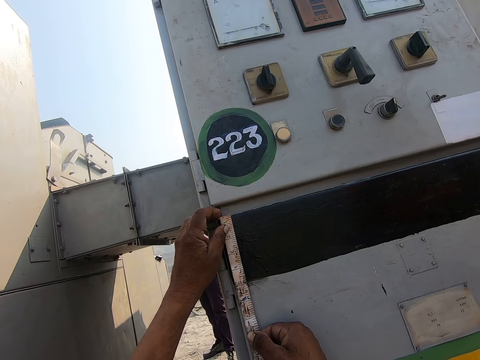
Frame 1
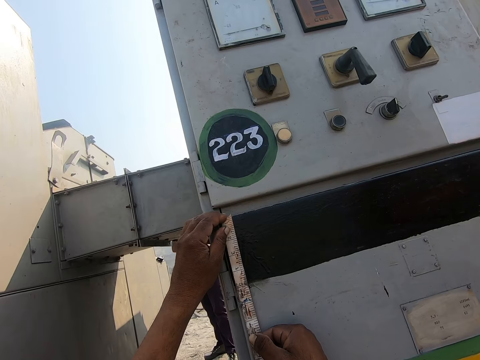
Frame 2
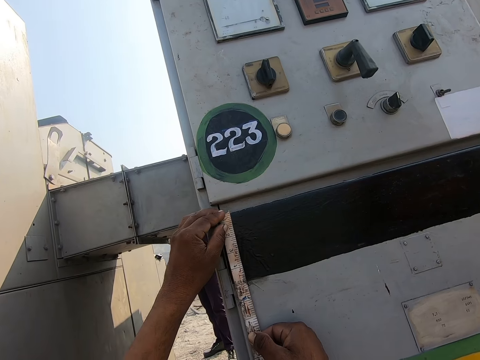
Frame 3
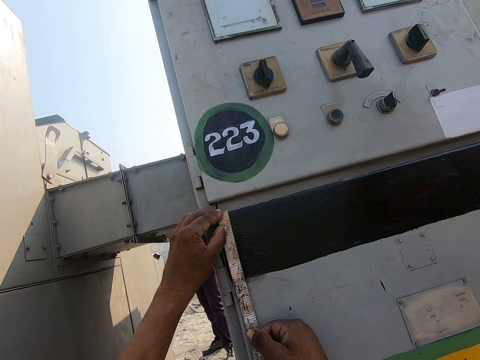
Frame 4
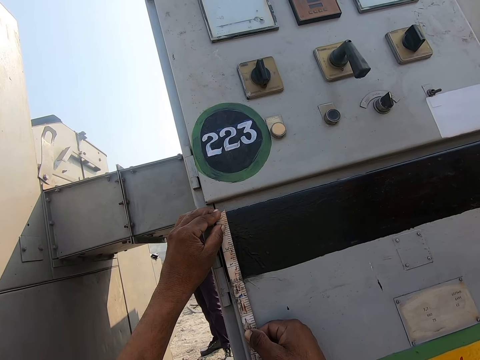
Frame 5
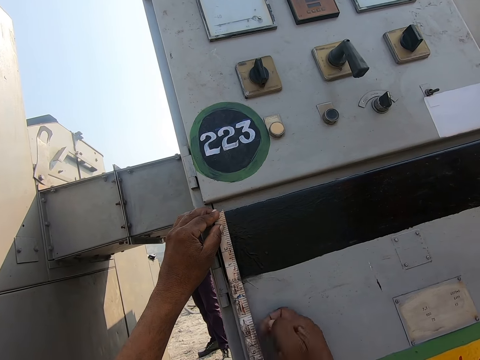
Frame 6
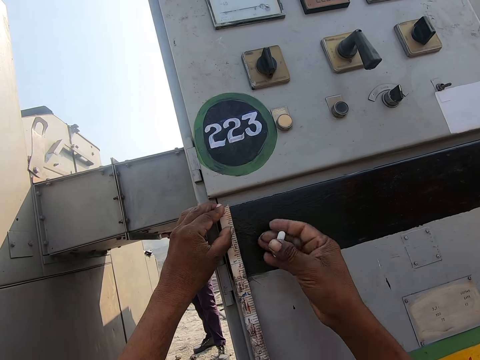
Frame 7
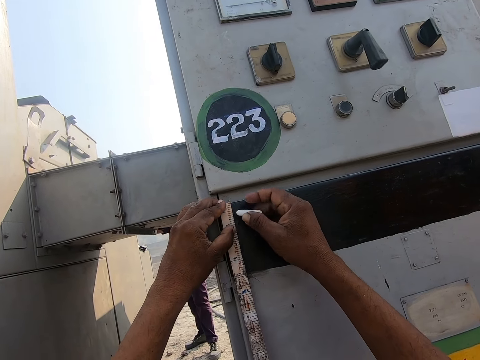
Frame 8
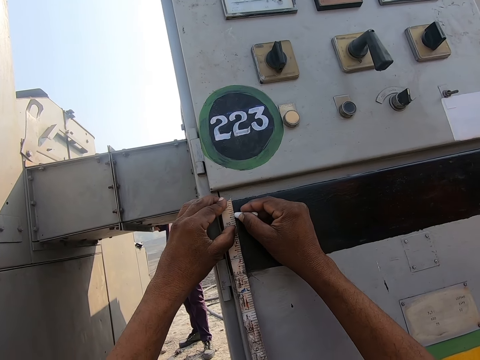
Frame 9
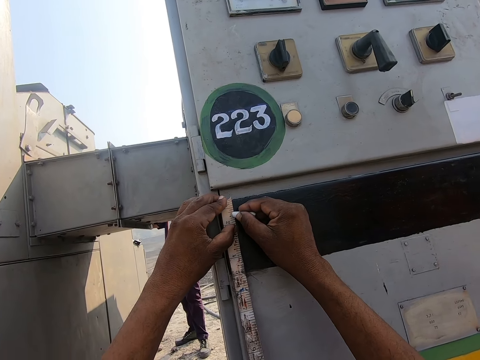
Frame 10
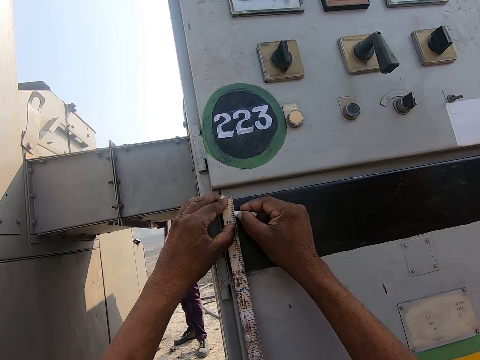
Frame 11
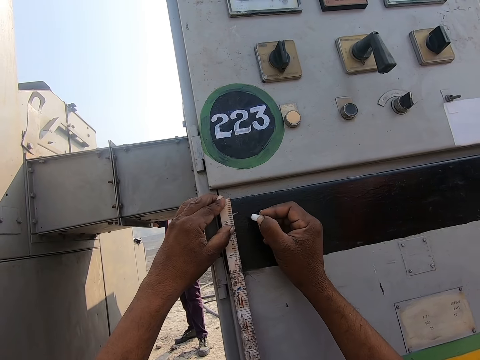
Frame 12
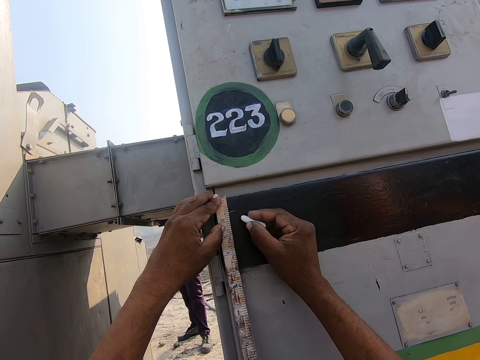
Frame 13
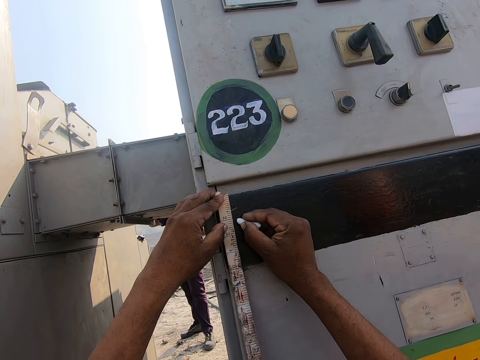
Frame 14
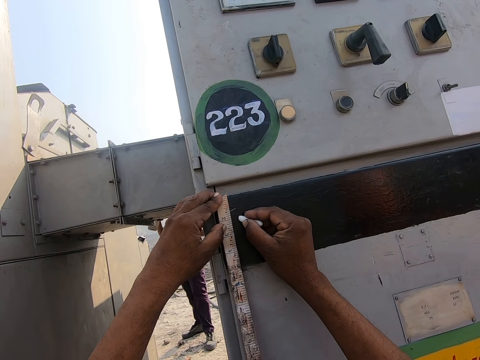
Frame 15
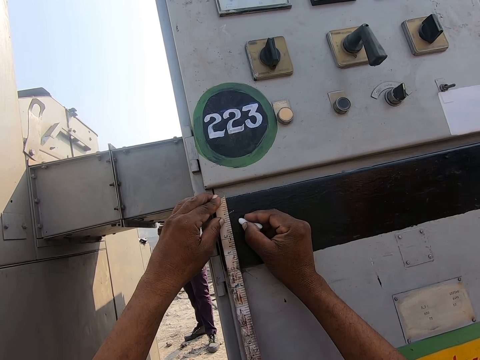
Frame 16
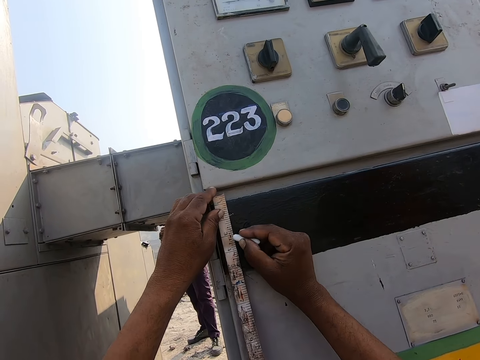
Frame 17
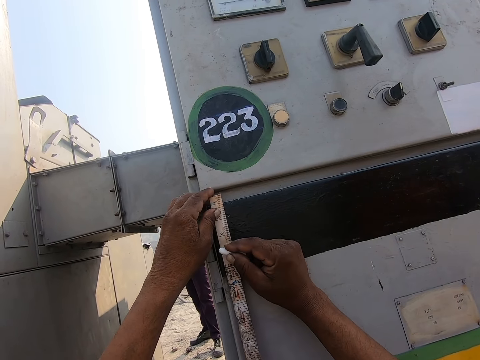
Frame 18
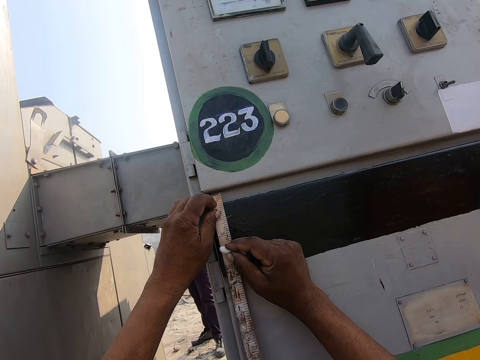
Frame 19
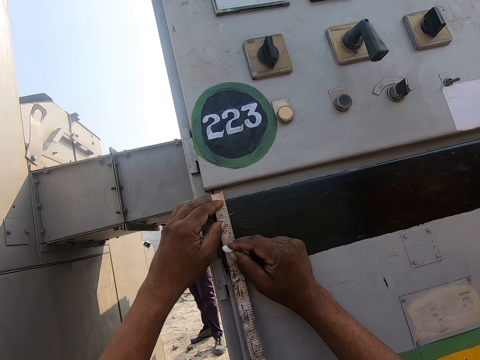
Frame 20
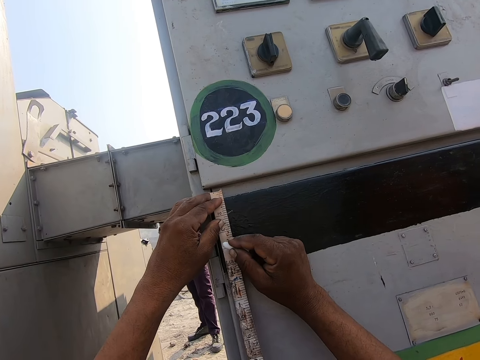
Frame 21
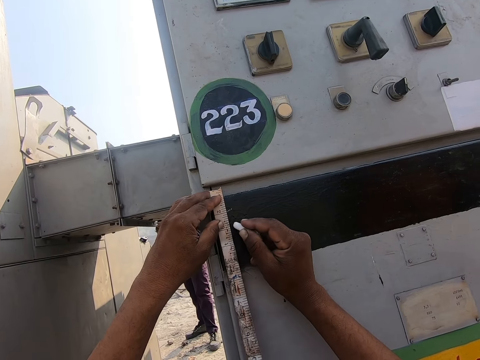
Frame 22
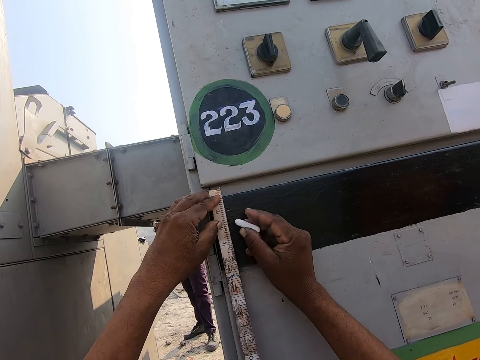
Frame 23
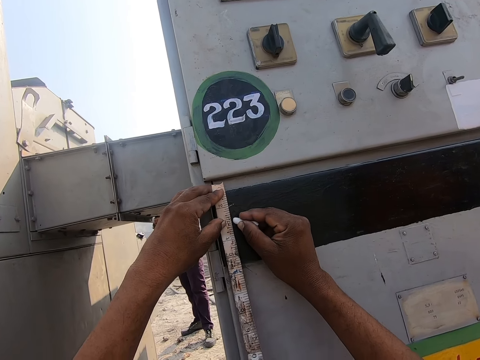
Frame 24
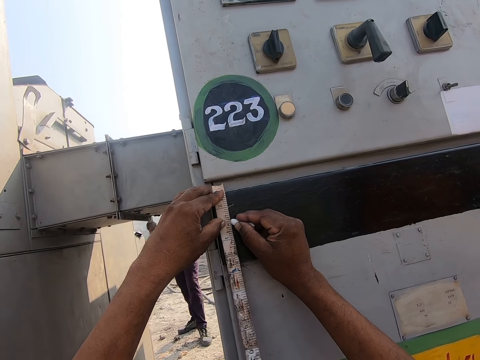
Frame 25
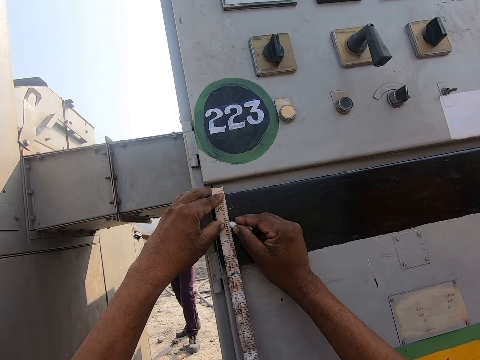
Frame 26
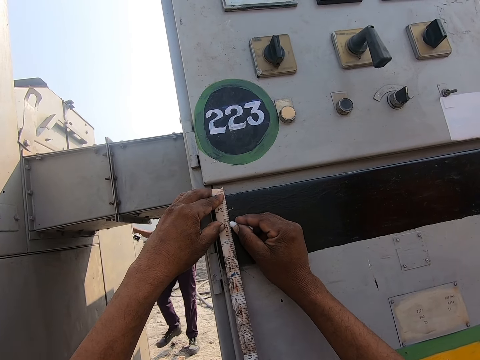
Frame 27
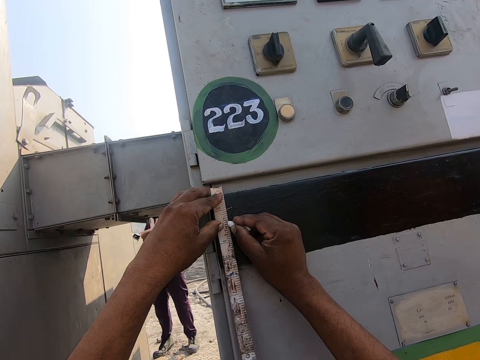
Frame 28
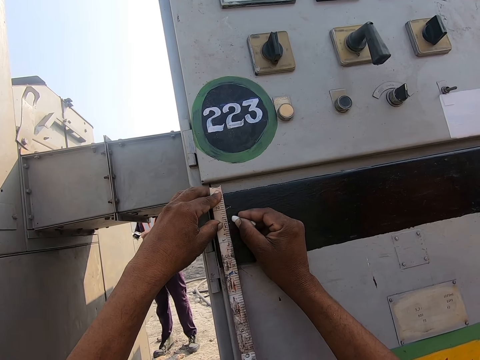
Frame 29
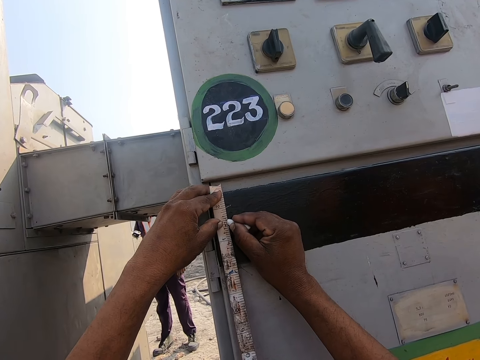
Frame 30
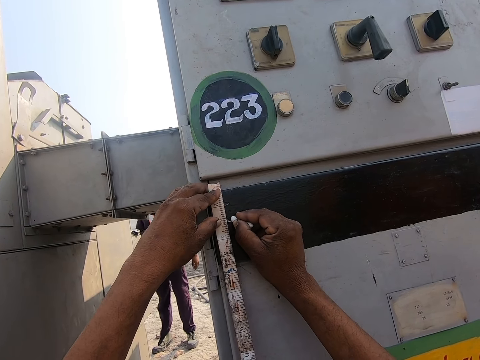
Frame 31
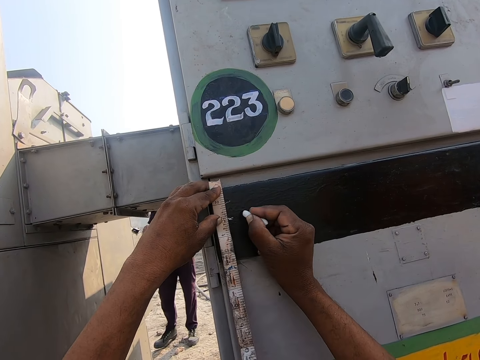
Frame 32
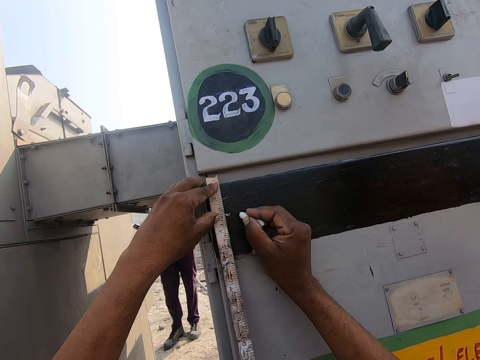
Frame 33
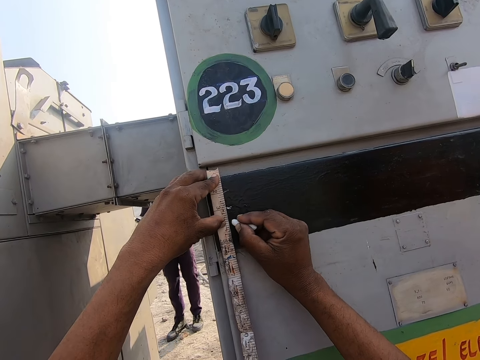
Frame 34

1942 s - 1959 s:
The camera wearer marks the machine with a chalk. They measure the machine with a tape measure. They mark the machine with the chalk.

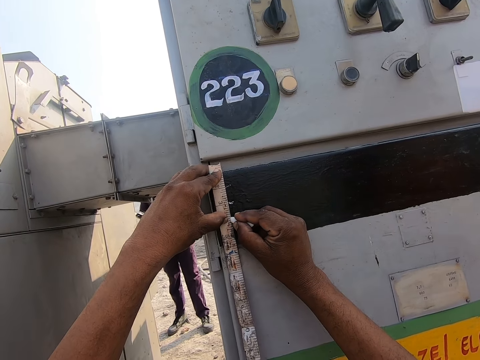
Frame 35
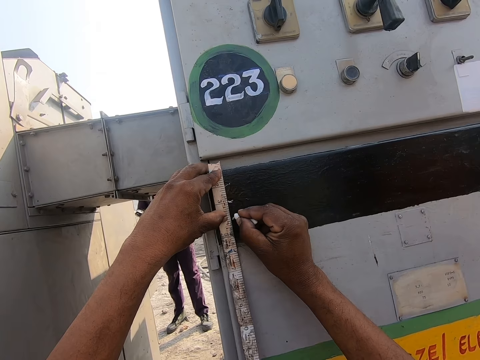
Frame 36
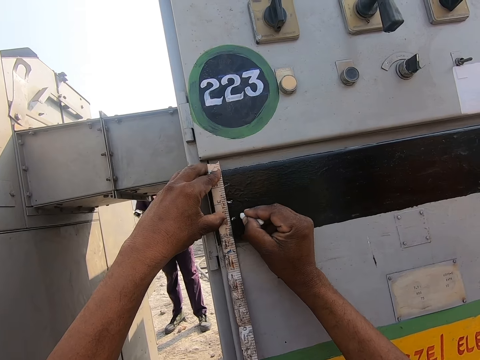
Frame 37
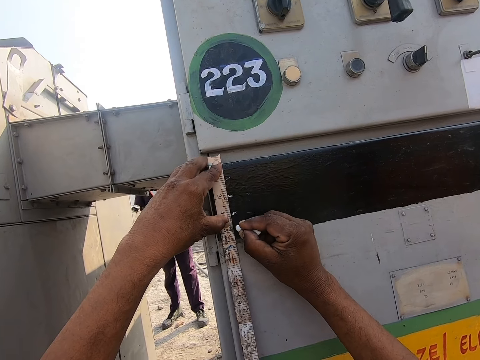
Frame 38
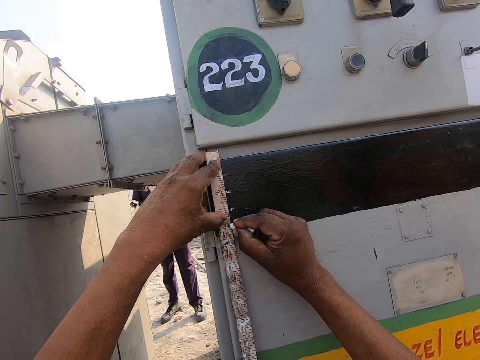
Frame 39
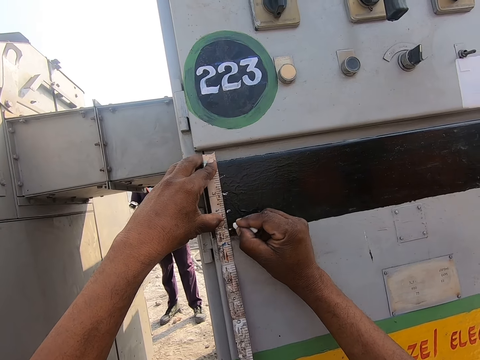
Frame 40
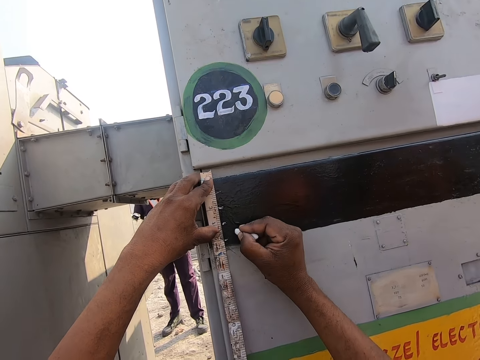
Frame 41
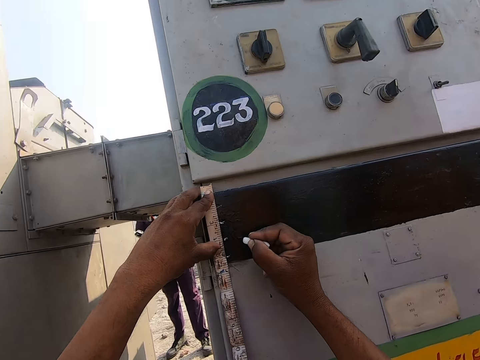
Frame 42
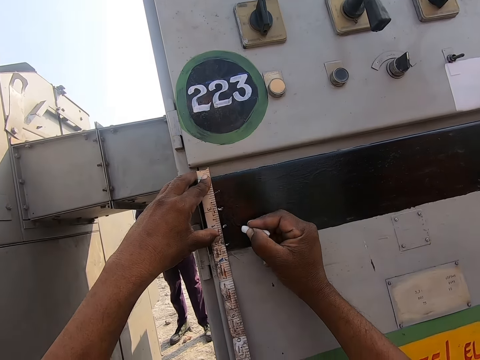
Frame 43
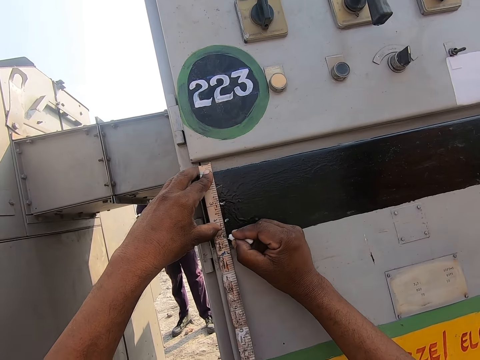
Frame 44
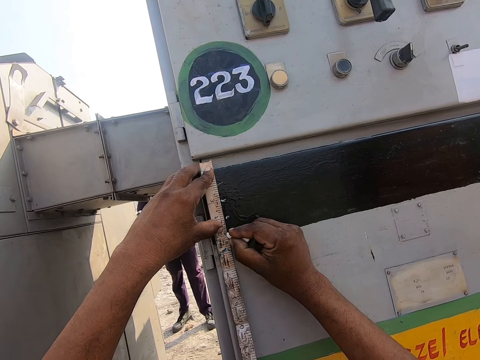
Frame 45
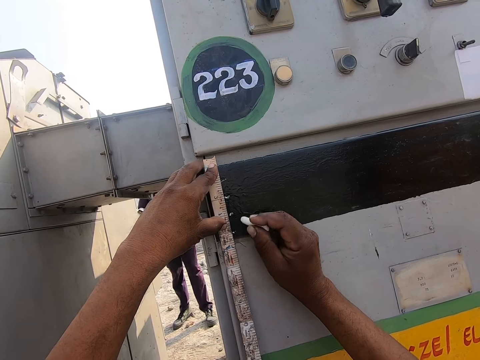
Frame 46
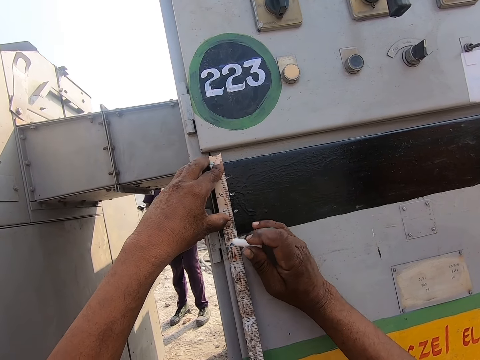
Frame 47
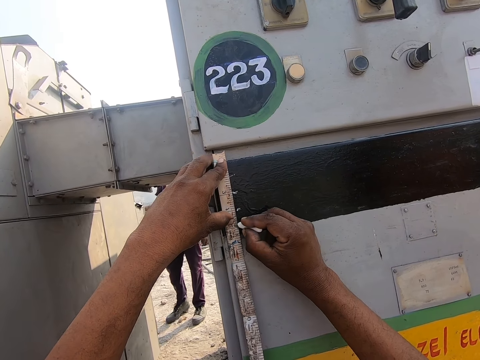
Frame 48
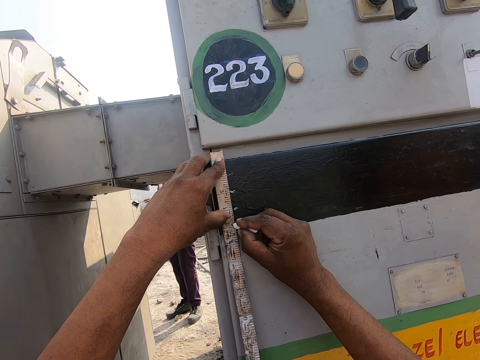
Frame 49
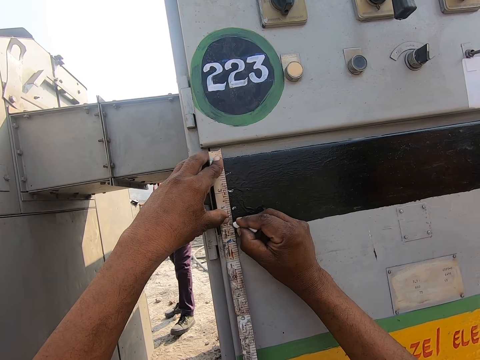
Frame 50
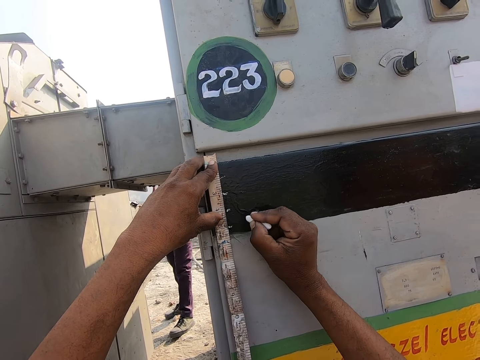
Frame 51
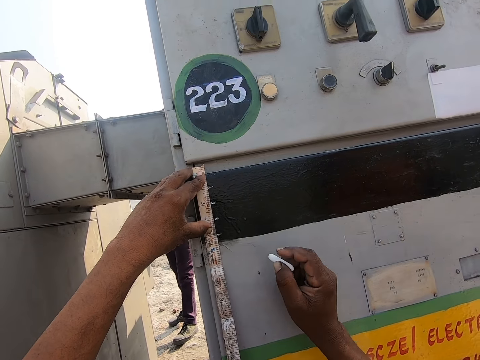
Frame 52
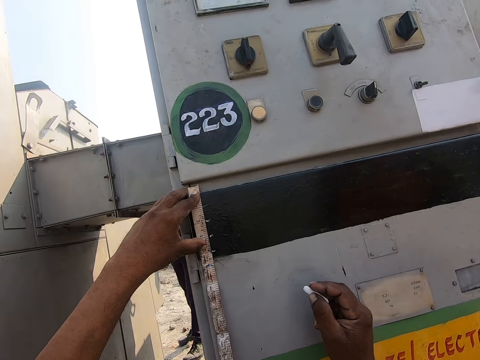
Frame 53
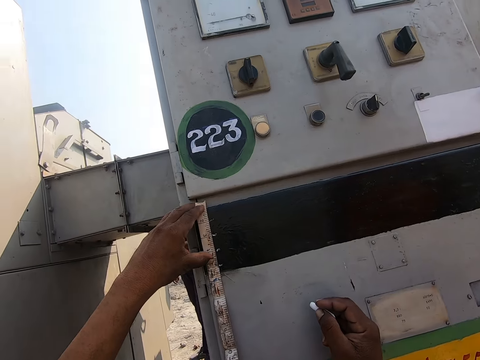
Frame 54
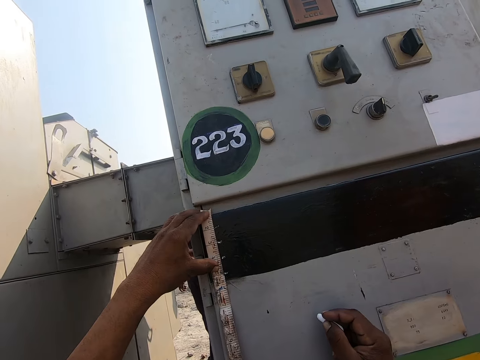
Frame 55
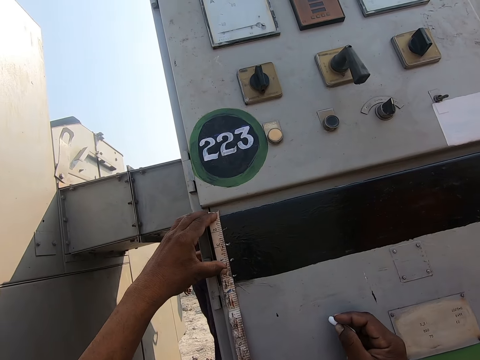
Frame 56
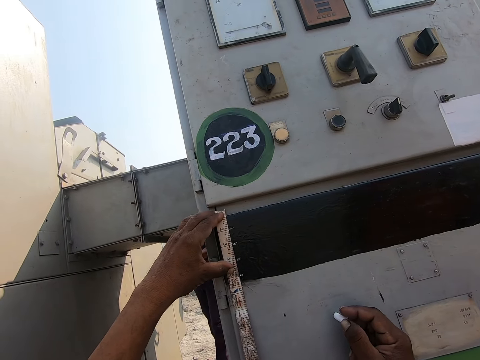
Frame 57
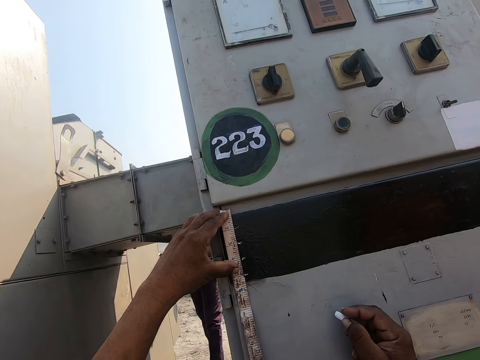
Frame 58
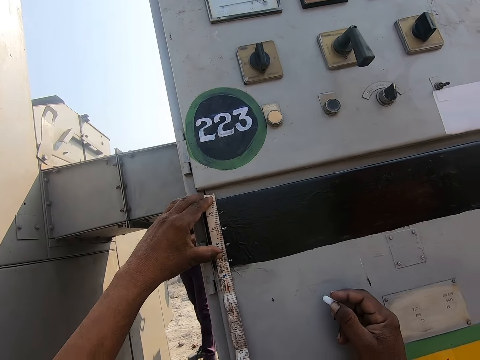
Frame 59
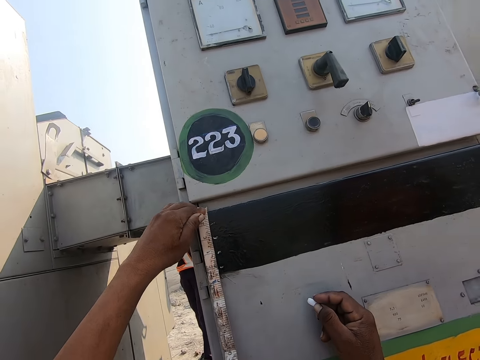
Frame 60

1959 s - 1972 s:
The camera wearer wipes the chalk from the machine with his finger. He marks the machine with the chalk. He looks at the tape measure.
